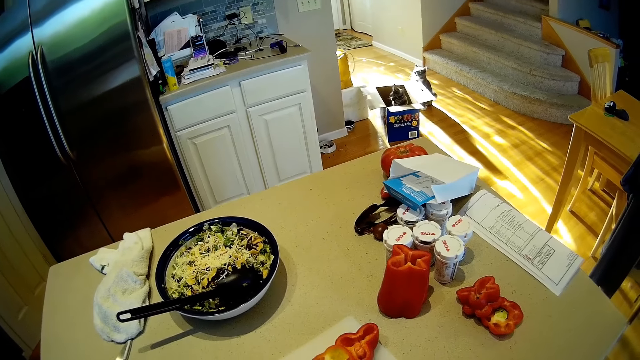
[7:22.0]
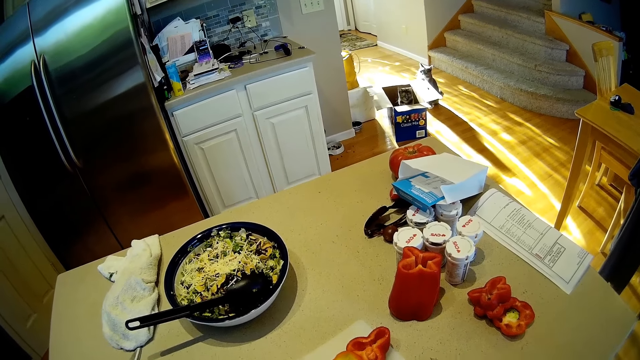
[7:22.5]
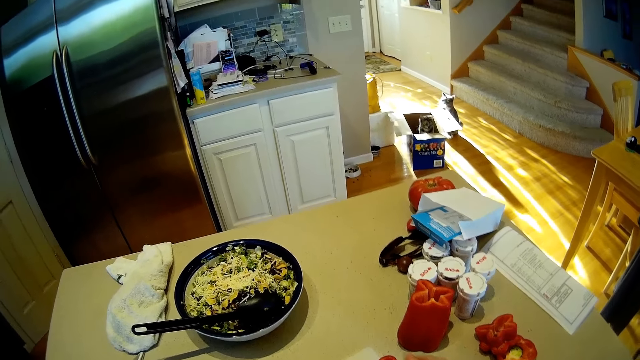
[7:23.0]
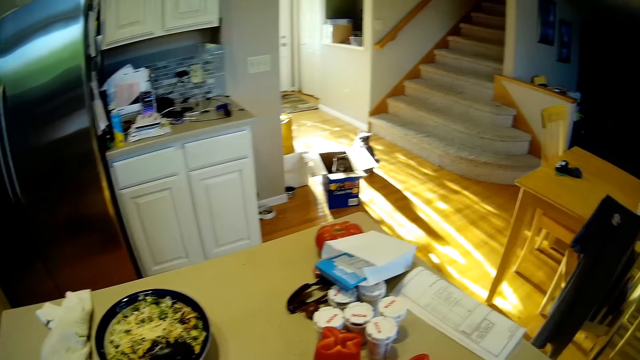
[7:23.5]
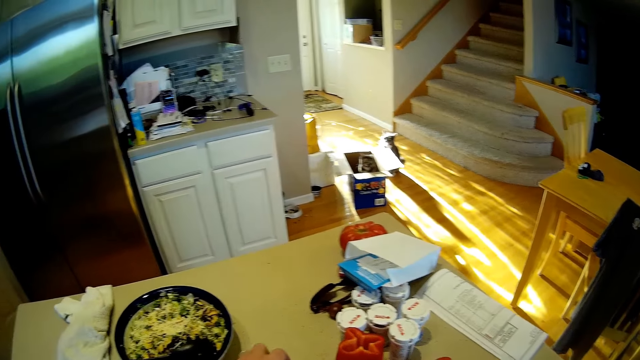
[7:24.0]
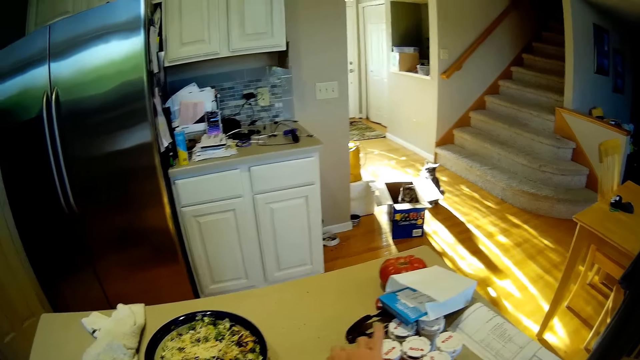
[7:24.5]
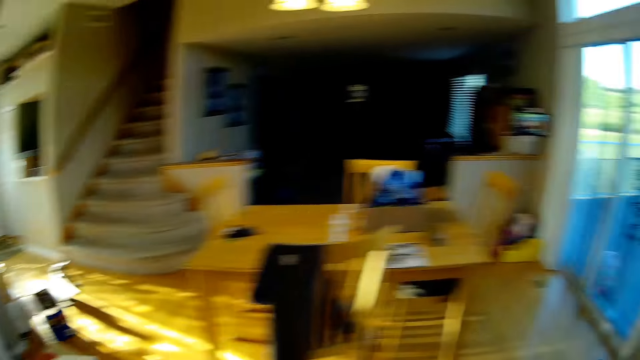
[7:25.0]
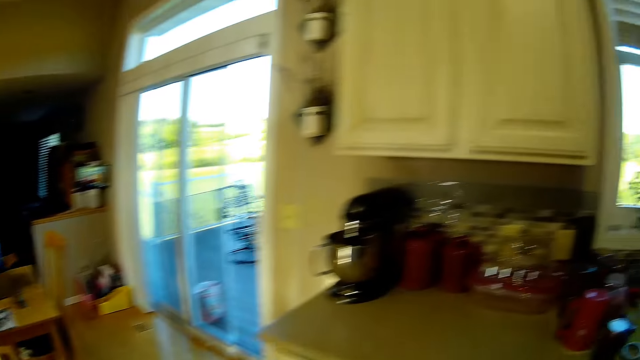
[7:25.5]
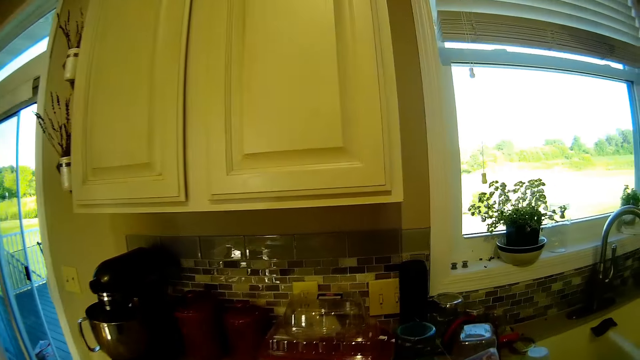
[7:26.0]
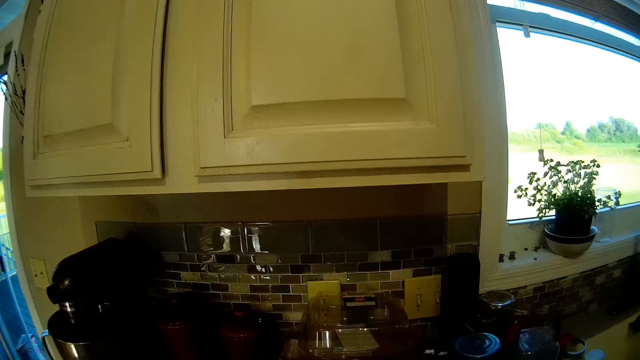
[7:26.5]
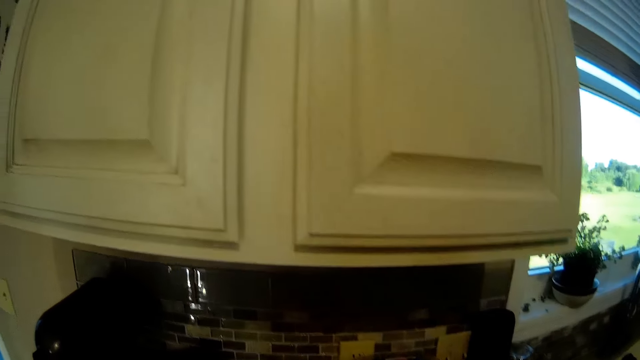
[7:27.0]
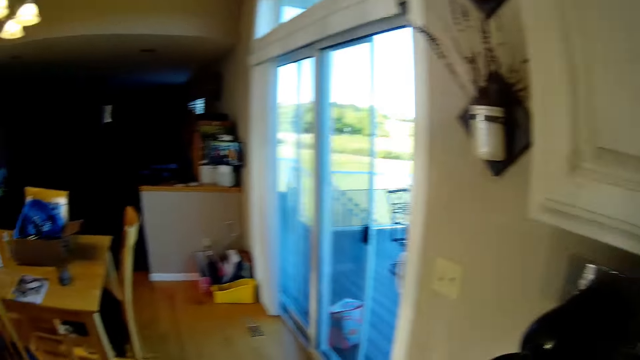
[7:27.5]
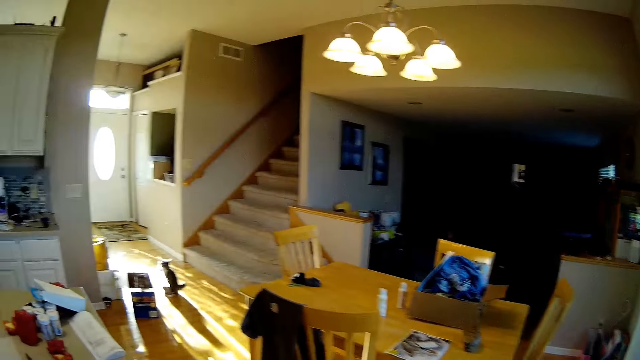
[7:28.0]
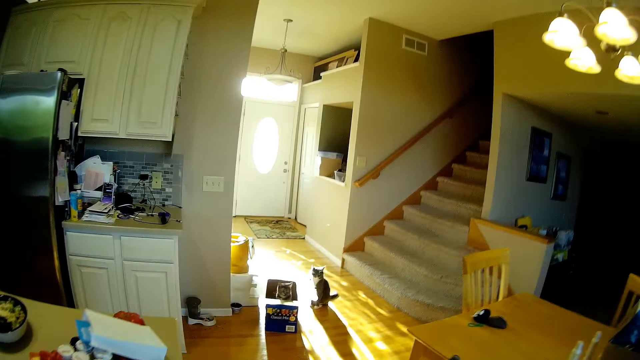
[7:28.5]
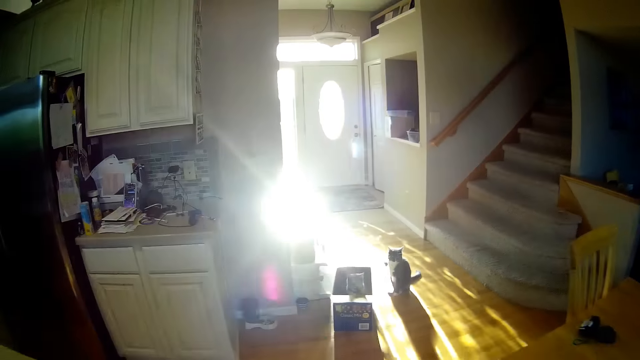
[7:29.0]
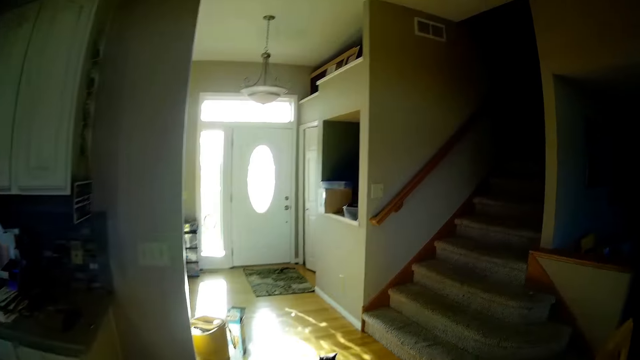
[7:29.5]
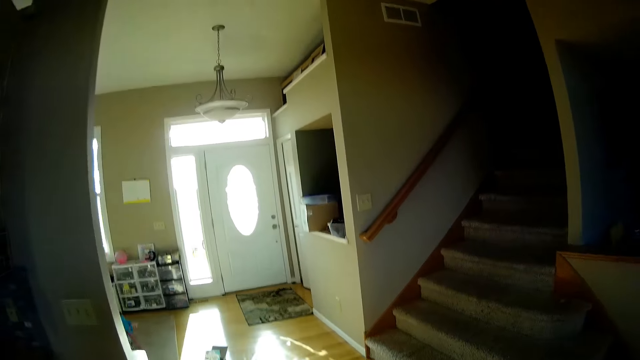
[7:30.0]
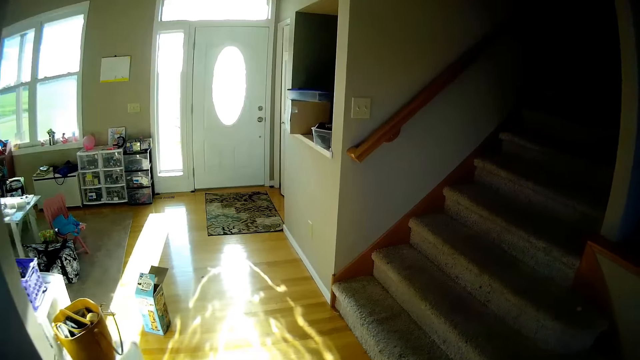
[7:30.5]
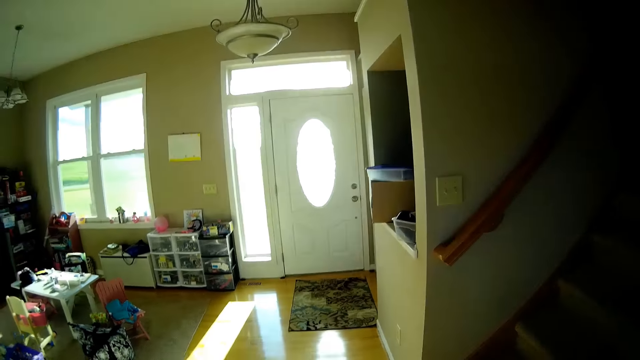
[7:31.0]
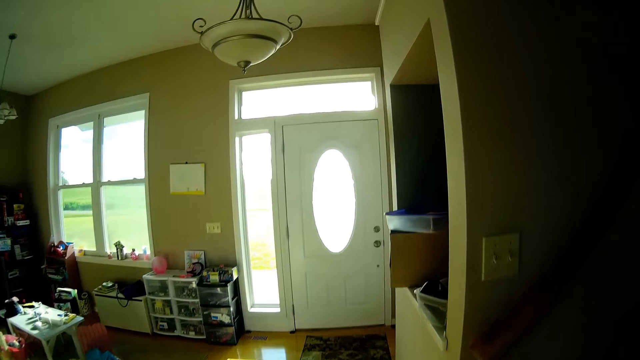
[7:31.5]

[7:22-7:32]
The camera wearer puts a knife on the table. They look around. They converse with a person. They walk in a kitchen.

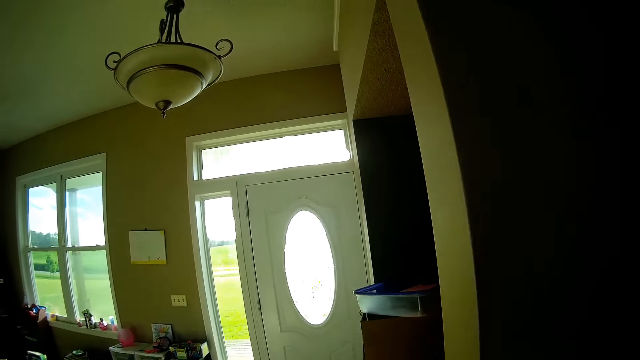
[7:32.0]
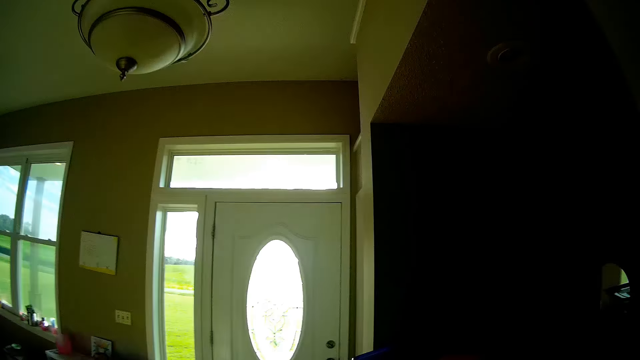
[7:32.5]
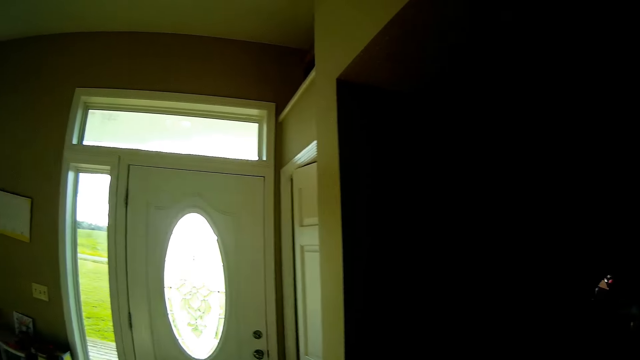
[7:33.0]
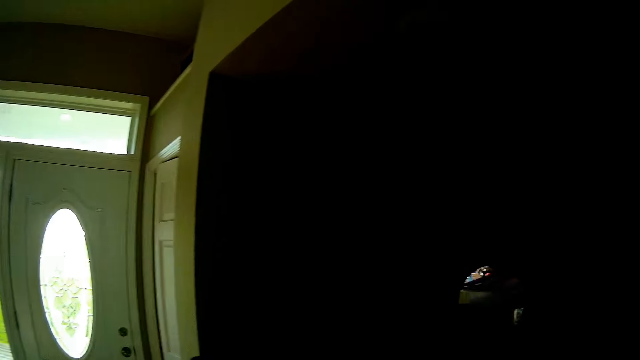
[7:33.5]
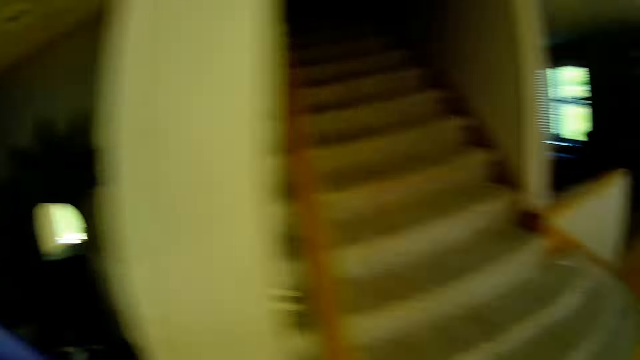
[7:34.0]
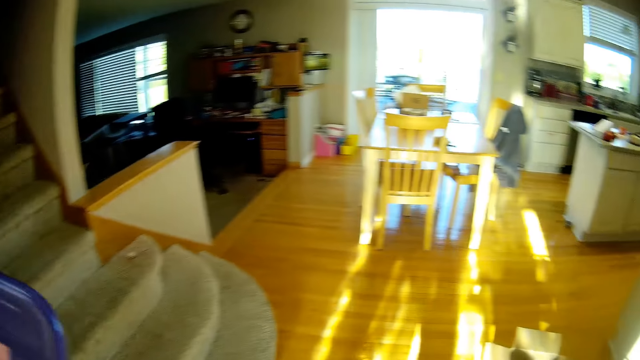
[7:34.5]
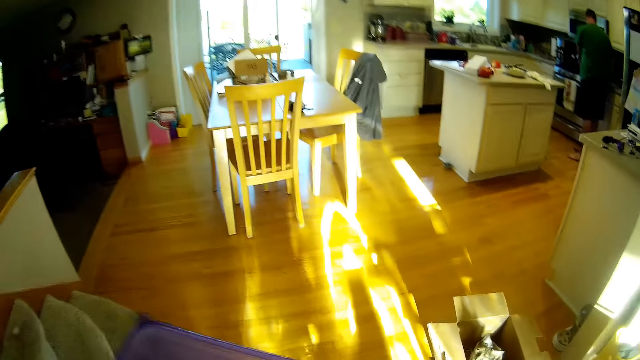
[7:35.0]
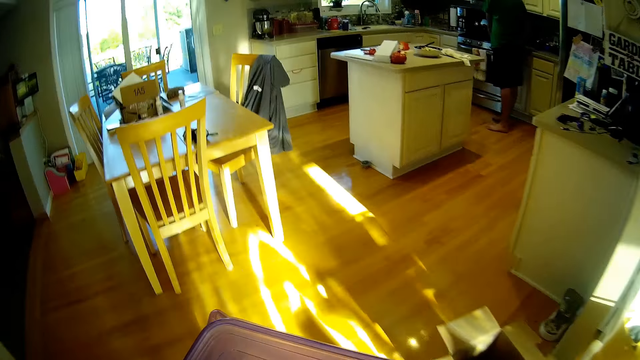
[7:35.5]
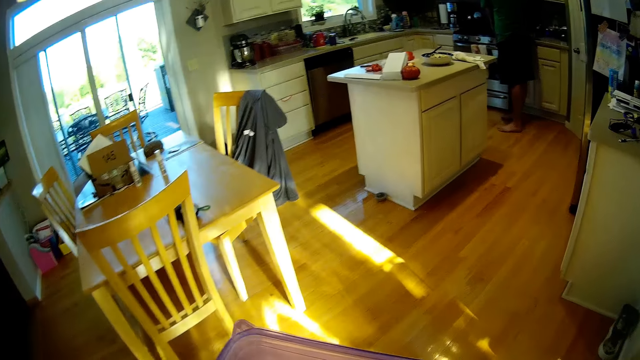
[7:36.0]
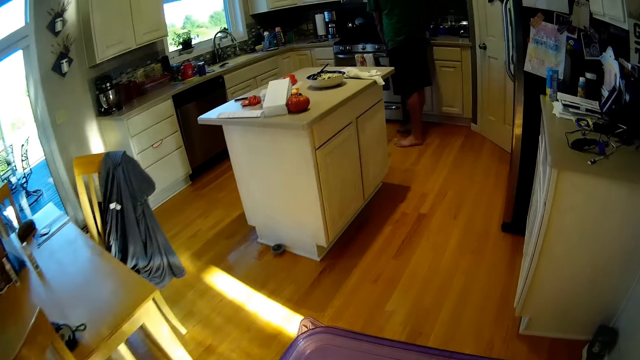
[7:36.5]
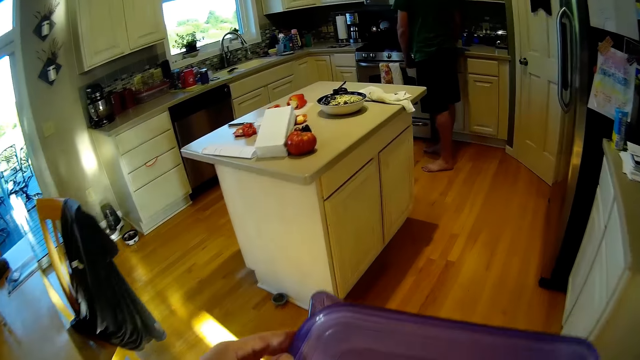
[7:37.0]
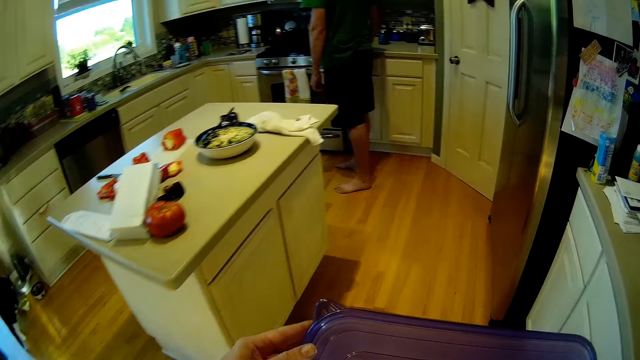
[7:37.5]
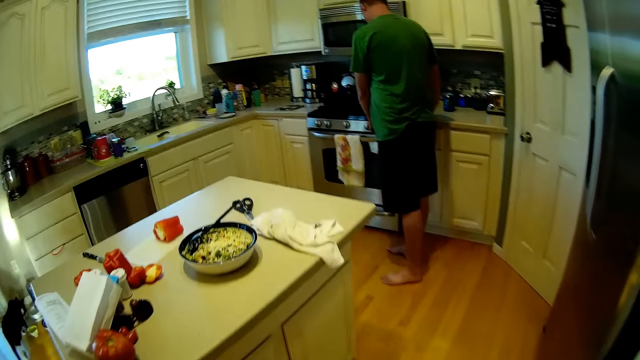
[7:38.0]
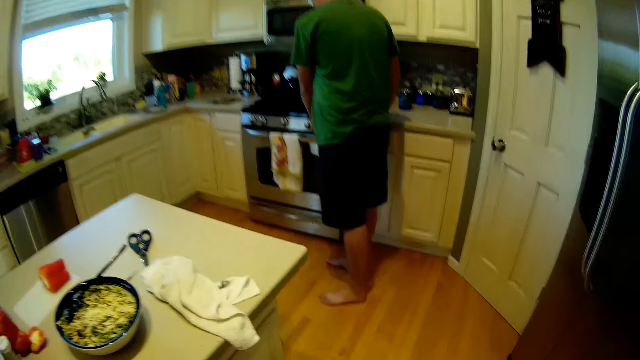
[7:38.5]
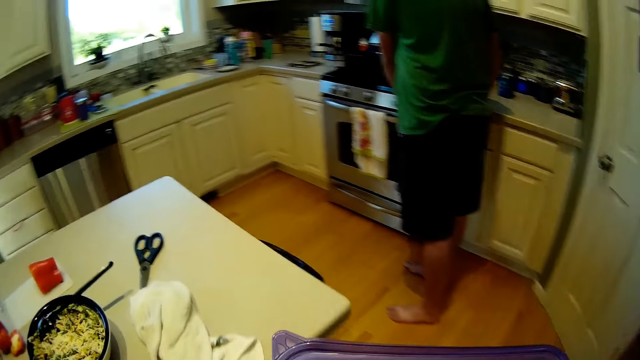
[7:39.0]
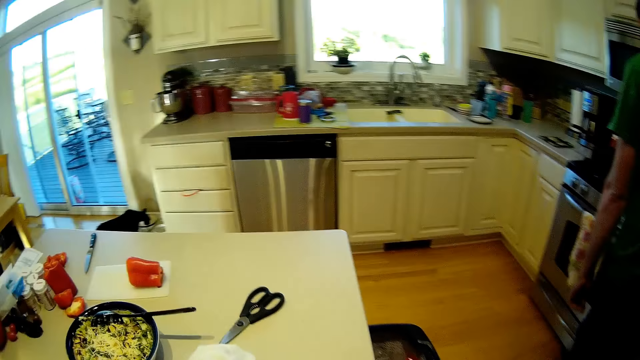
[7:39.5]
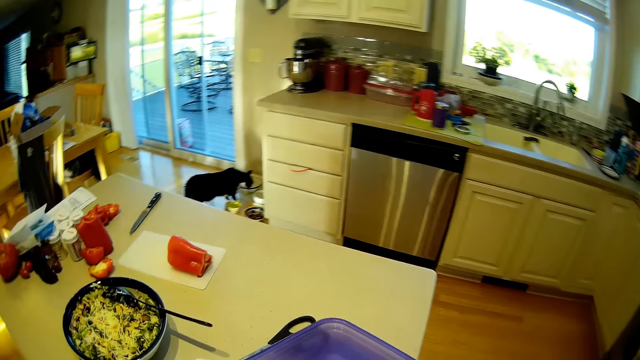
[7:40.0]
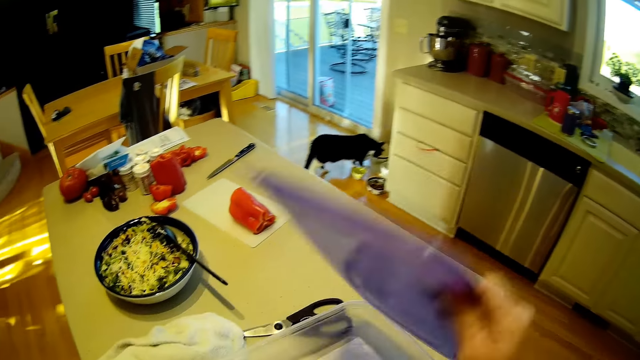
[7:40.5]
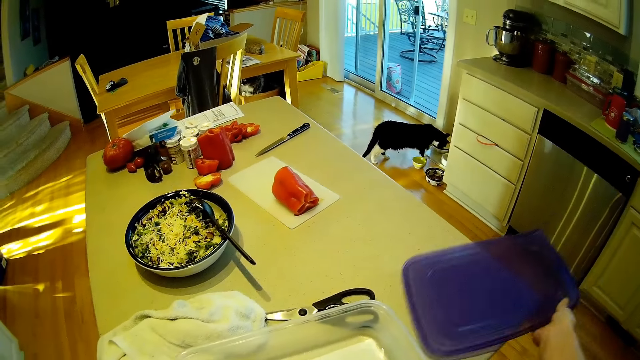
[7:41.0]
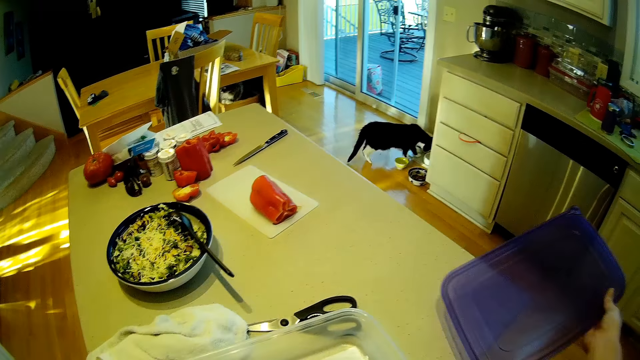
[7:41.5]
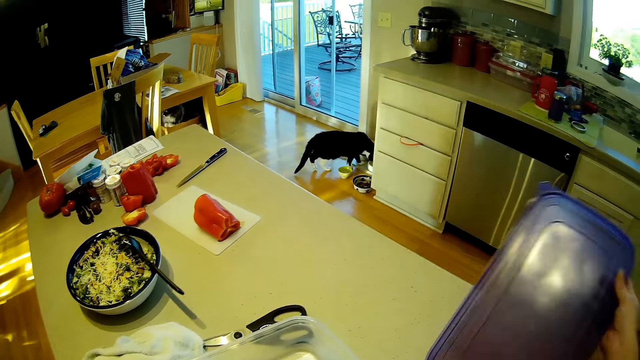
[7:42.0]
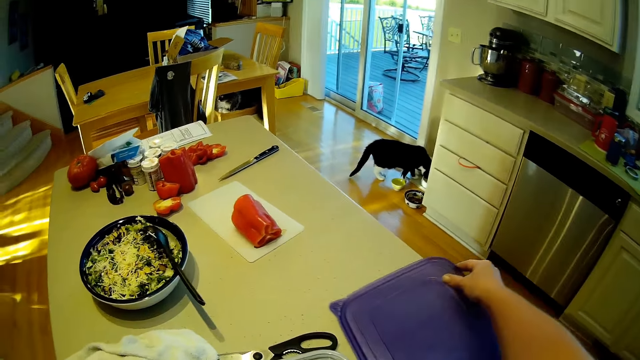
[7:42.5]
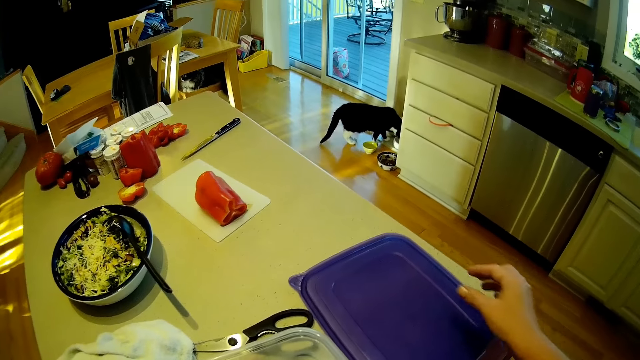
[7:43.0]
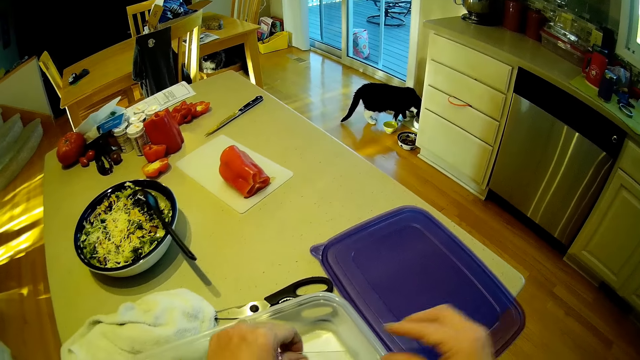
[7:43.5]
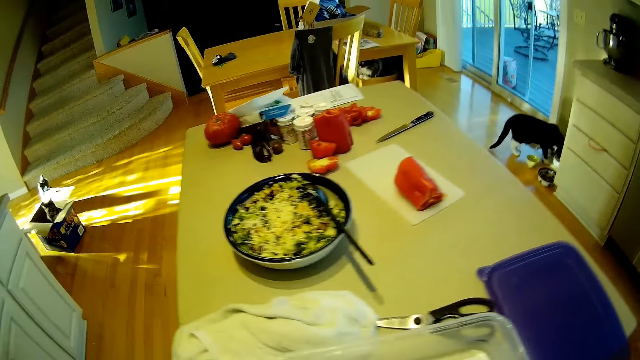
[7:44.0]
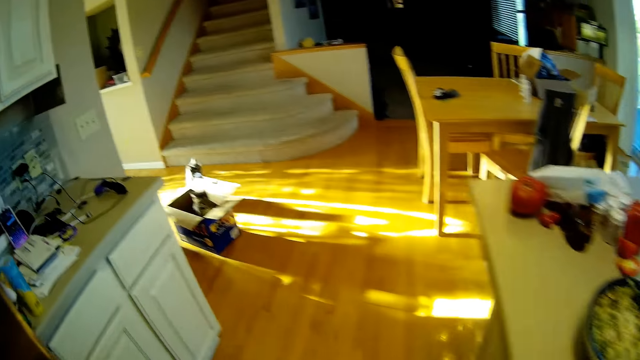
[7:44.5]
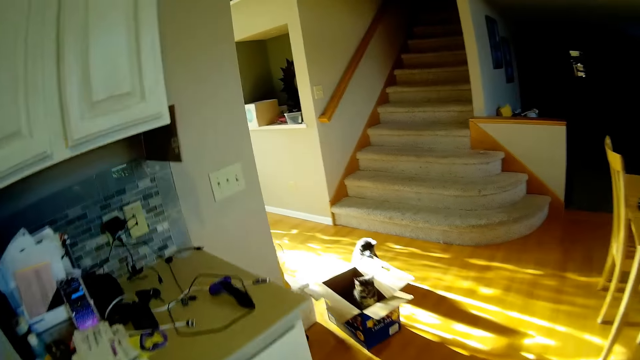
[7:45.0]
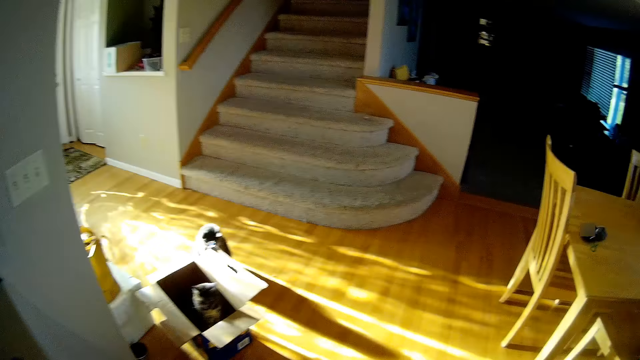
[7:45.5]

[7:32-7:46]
The camera wearer picks up a tin. They return back to the kitchen. They put the container on the table. They open the tin. They put the lid on the table. They walk away in a room.
